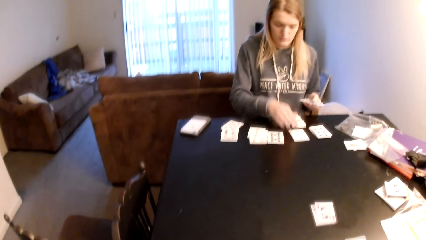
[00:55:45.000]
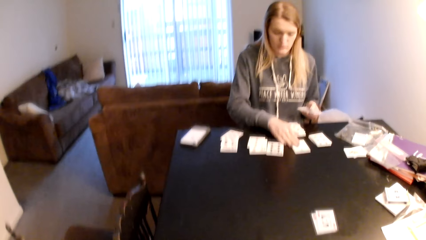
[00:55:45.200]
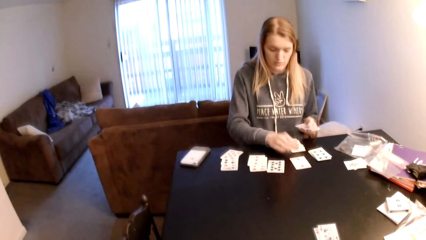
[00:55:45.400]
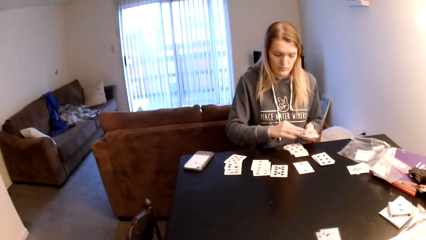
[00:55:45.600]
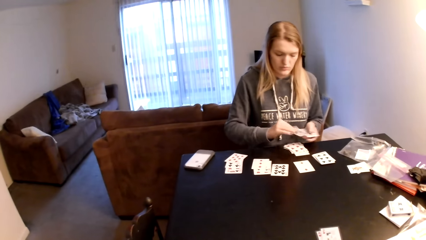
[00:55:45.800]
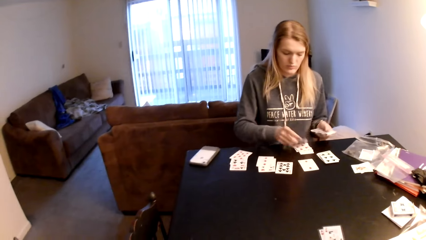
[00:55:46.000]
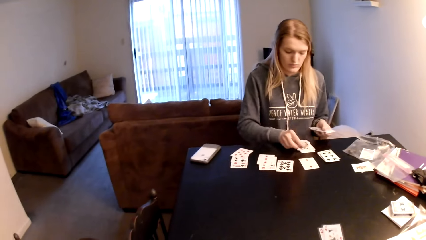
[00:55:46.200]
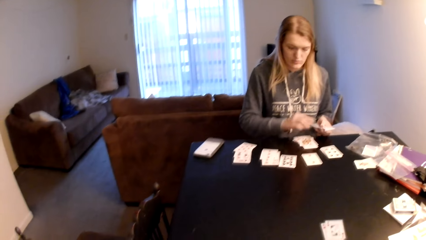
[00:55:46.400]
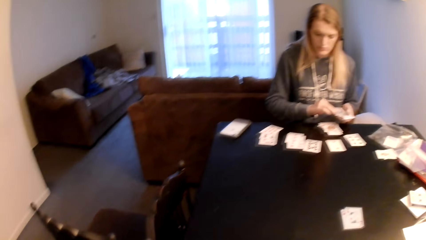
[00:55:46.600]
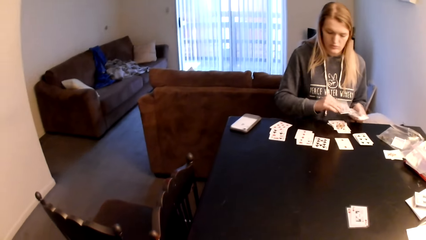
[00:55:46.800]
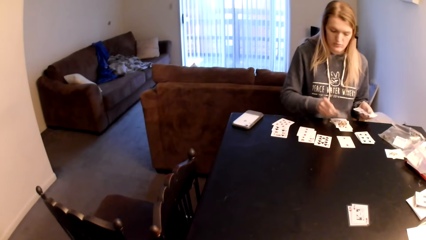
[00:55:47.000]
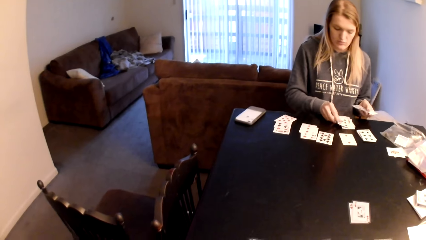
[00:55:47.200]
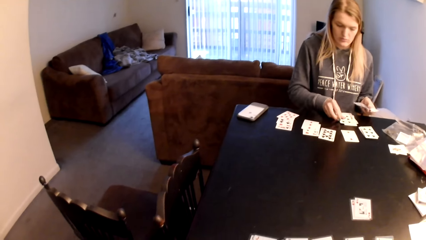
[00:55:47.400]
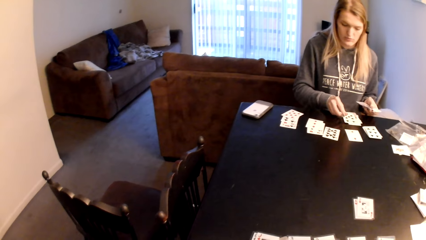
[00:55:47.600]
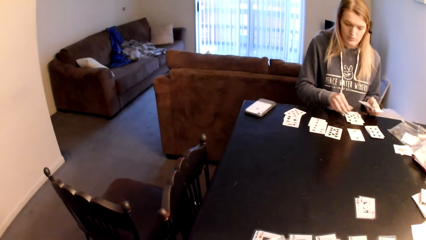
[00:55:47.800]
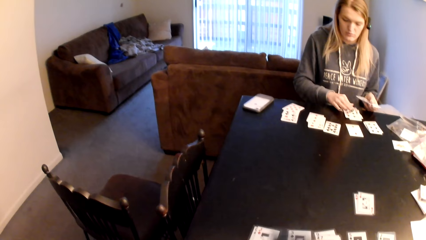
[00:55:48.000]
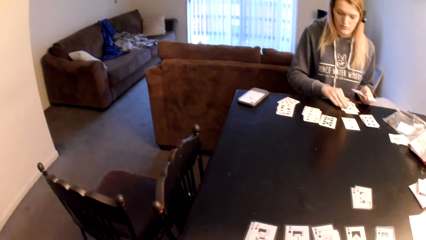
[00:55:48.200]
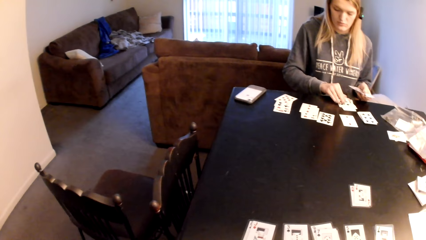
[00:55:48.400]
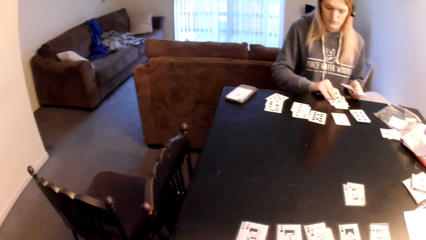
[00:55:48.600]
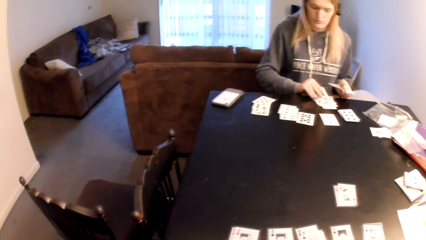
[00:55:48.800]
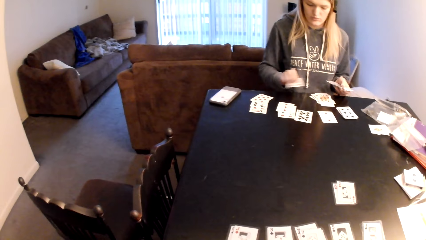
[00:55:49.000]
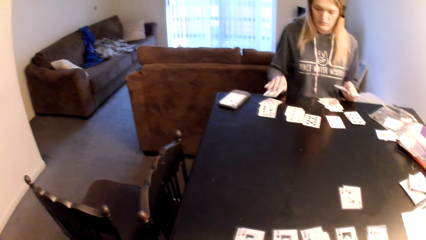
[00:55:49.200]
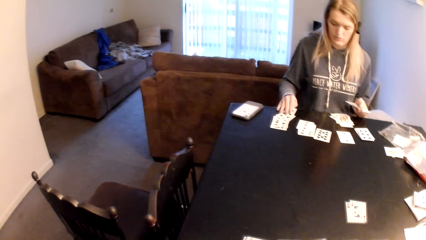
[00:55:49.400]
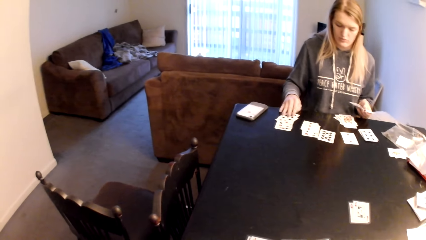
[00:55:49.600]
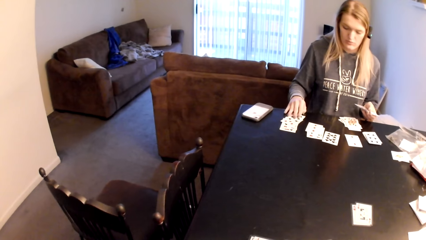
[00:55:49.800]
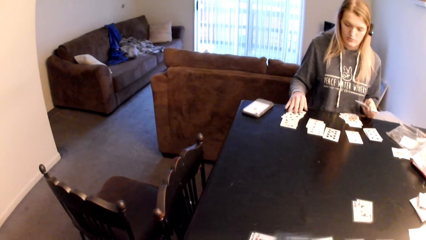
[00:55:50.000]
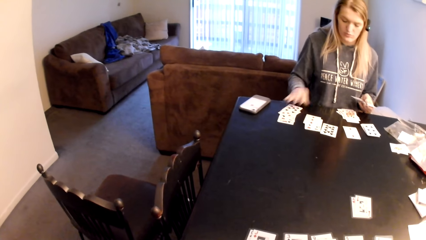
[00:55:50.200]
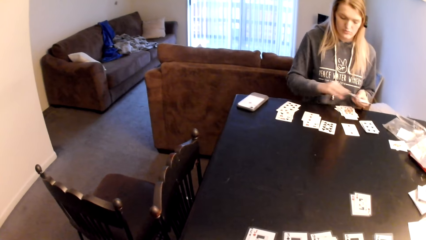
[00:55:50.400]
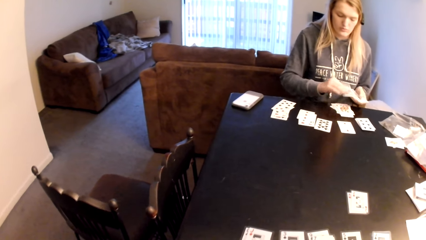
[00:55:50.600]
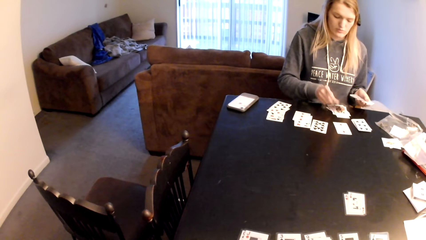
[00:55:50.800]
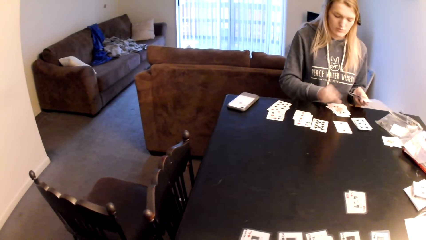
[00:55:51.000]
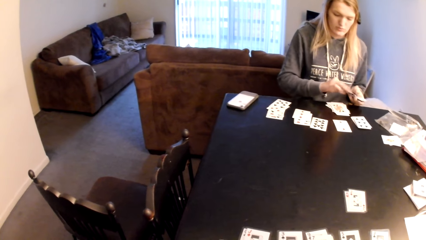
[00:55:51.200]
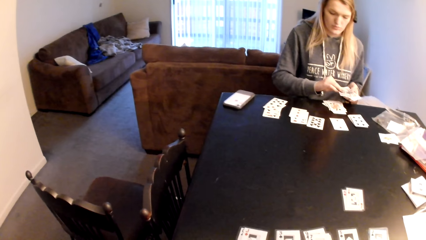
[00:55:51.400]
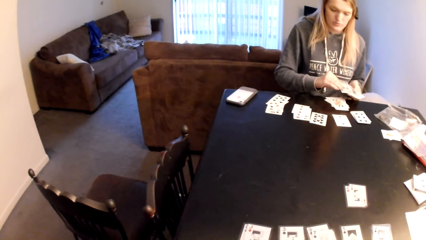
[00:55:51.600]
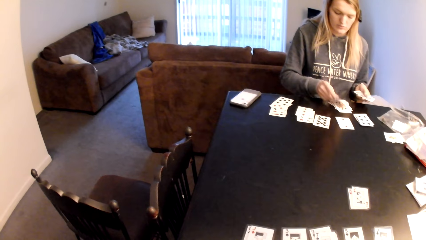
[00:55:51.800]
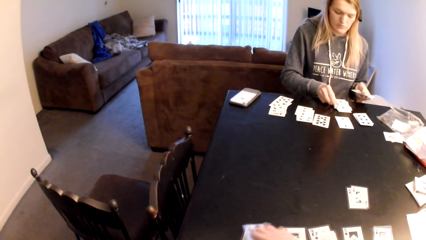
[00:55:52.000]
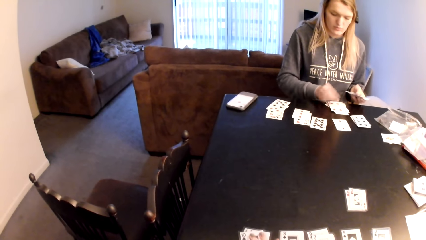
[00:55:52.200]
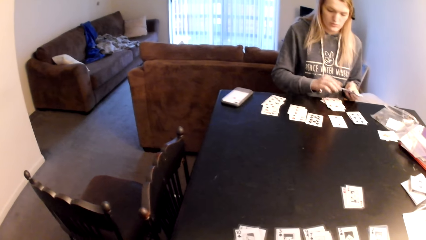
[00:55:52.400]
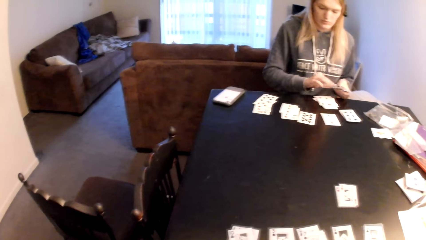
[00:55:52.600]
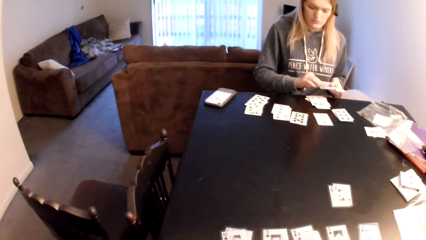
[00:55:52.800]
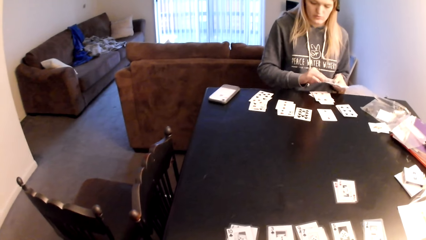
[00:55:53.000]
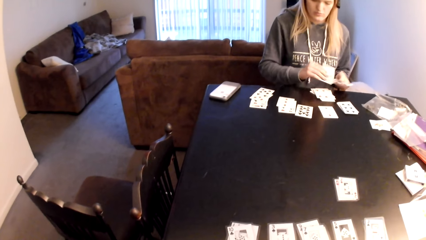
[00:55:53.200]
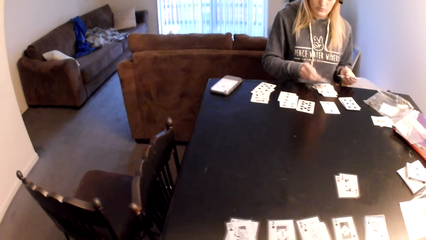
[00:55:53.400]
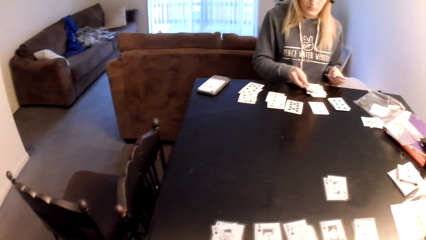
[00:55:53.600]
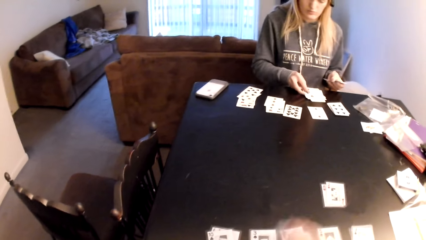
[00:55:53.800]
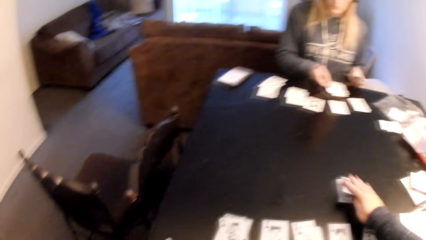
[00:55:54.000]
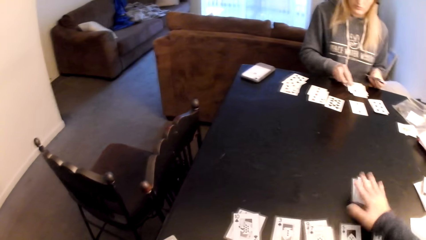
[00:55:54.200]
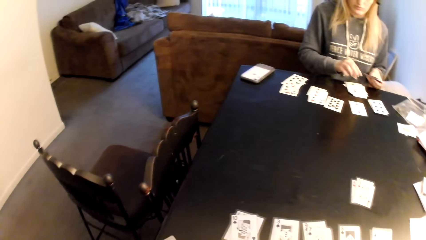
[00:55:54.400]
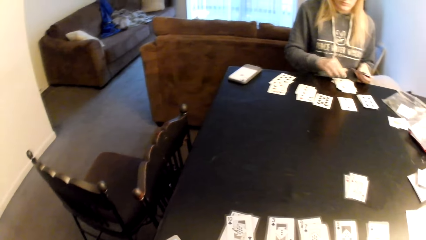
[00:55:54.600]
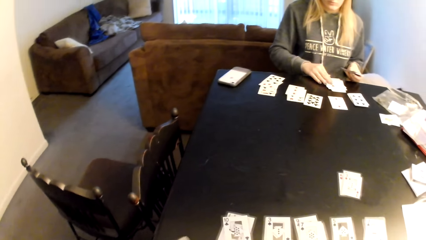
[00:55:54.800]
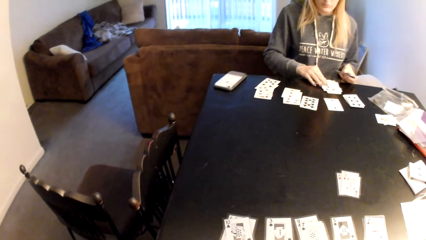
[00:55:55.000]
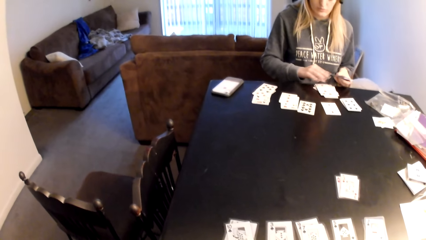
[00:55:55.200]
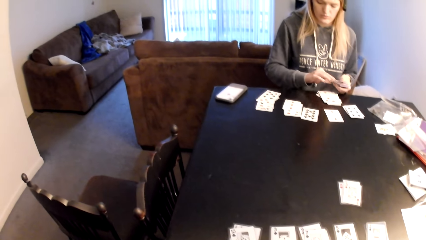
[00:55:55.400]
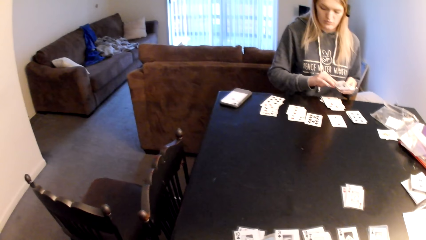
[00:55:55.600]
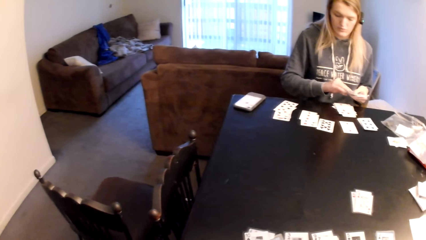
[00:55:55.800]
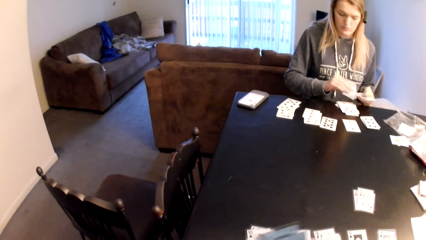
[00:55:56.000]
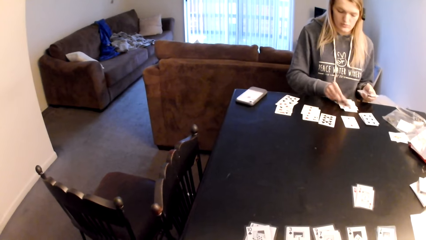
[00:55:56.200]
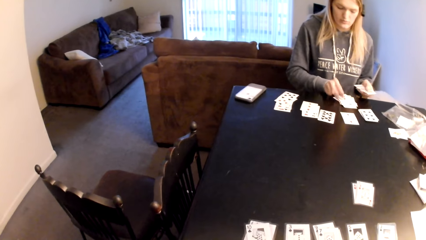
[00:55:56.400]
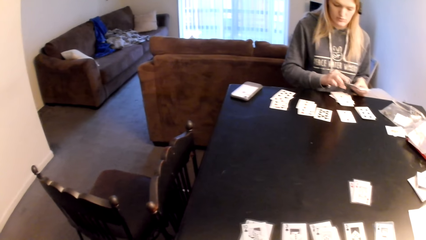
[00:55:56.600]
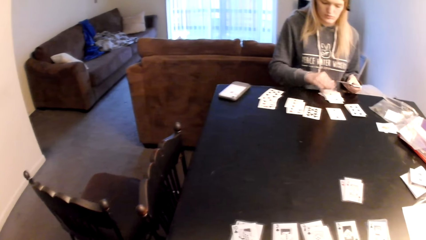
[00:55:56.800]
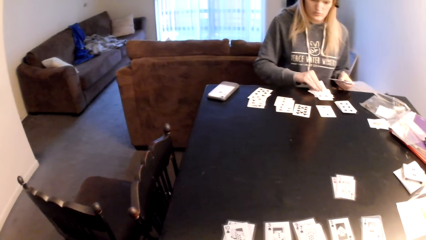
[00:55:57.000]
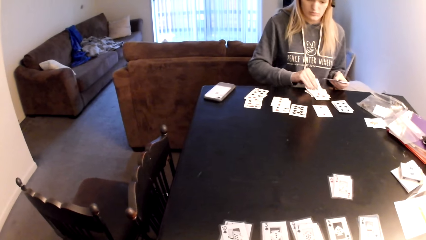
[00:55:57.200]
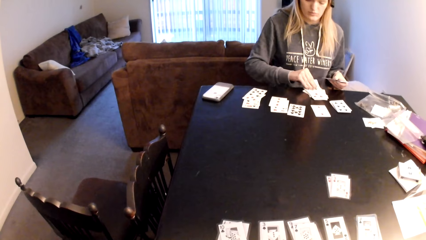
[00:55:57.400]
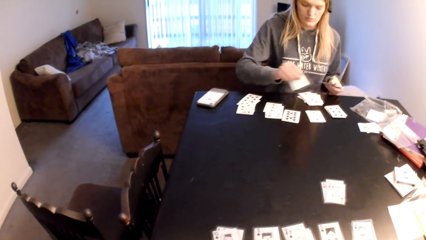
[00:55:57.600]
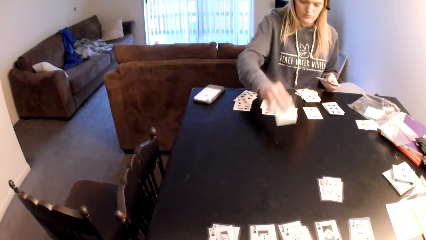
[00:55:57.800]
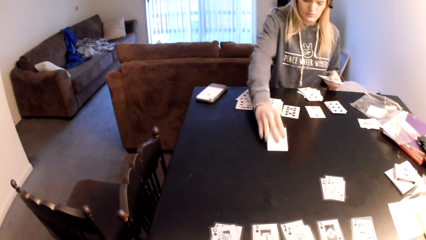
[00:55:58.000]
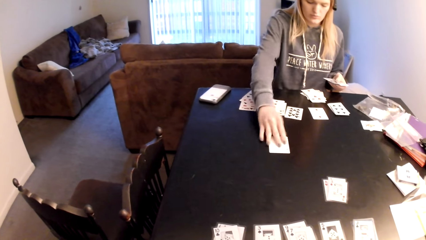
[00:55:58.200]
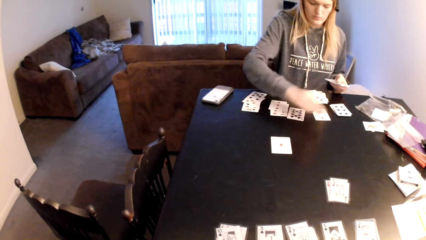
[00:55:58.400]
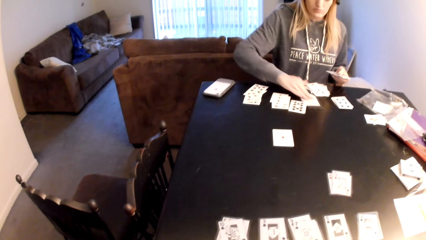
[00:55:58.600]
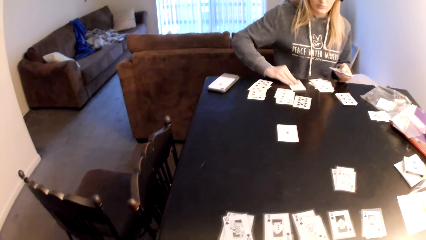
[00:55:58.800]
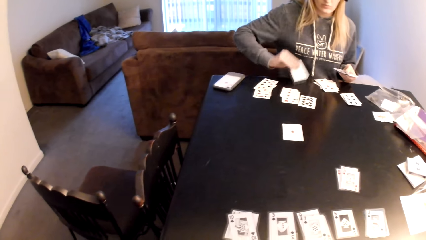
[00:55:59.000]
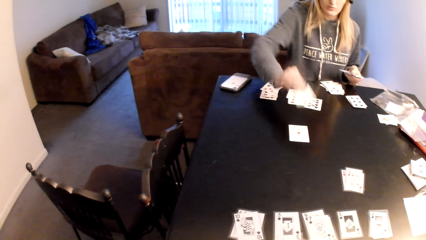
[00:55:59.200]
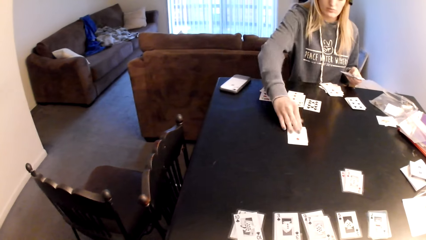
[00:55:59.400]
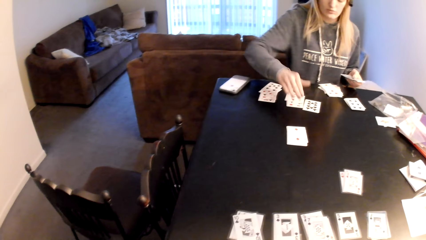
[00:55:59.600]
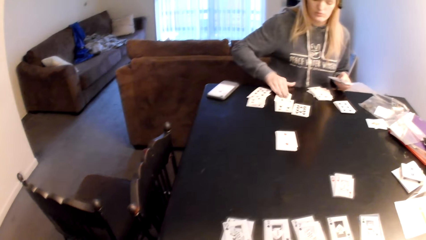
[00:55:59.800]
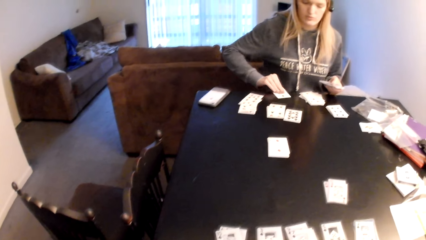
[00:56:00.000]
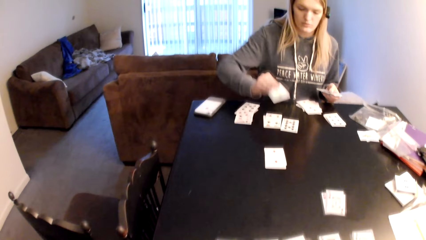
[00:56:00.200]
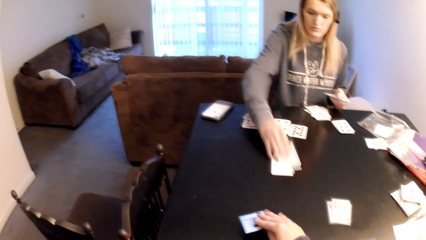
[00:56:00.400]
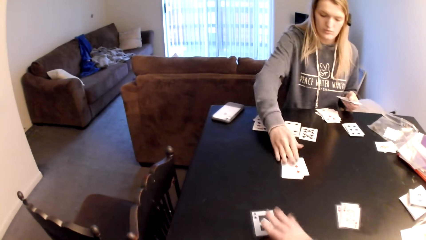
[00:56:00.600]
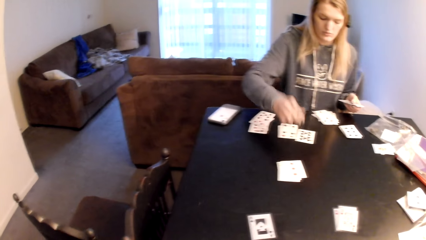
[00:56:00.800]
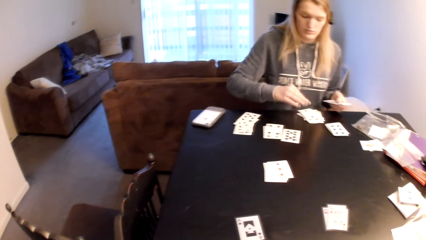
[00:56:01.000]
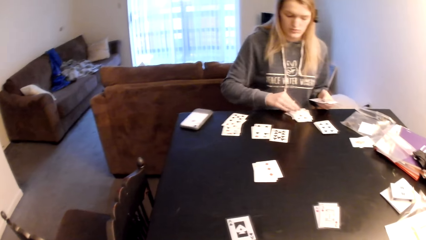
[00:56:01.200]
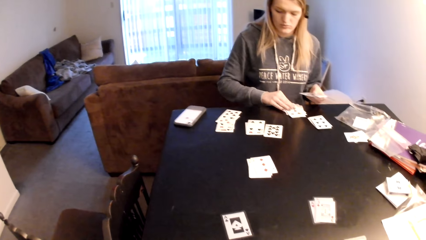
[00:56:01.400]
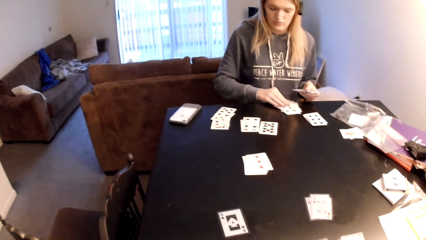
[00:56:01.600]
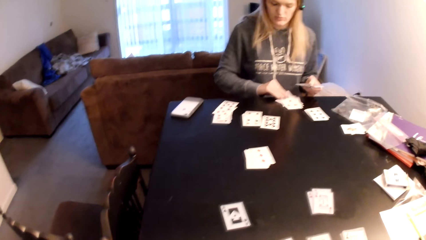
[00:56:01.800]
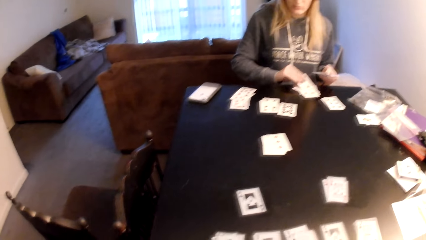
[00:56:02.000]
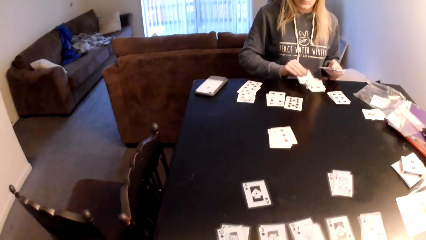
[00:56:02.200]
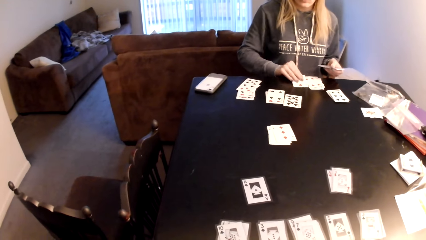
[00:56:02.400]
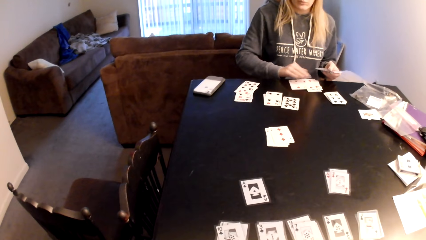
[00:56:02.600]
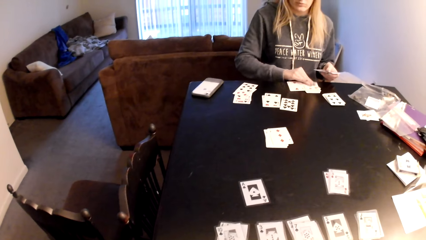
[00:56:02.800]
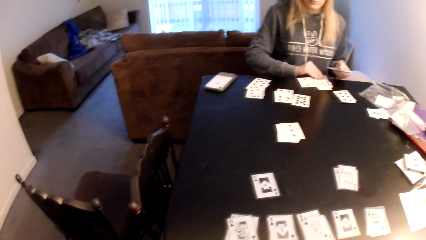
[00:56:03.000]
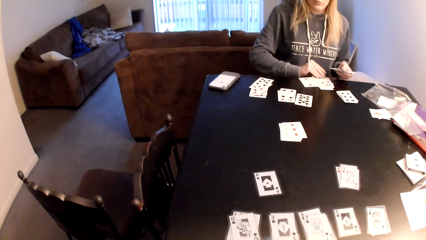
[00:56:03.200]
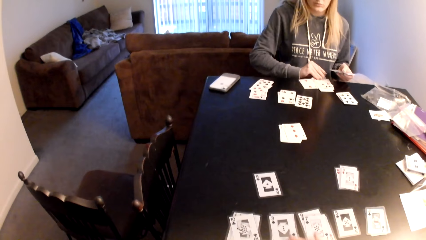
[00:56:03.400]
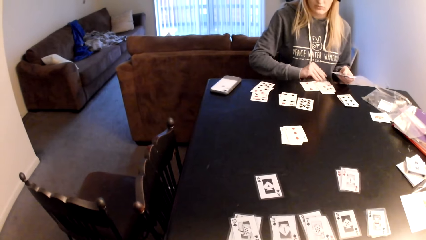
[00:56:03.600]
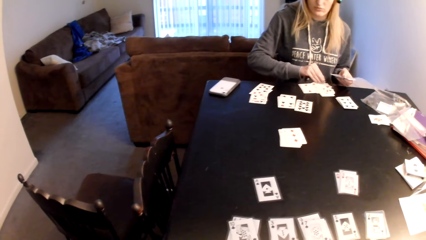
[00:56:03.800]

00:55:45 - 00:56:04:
A woman pushes the playing card and places a playing card on the table. The camera wearer looks around and touches the playing cards. The woman pulls a playing card, places a playing card on the table, pulls a playing card, and places a playing card on the table. The camera wearer touches the playing card. The woman places a playing card on the table. The camera wearer places a playing card on the table. The woman looks at the playing cards and places a playing card on the table. The camera wearer looks at the playing cards. The woman pulls a playing card, places a playing card on the table, pulls a playing card, places a playing card on the table, pulls a playing card, and places a playing card on the table. The camera wearer places the playing card on the table. The woman looks at the playing cards.
